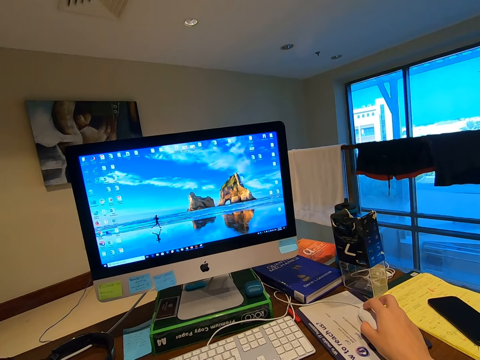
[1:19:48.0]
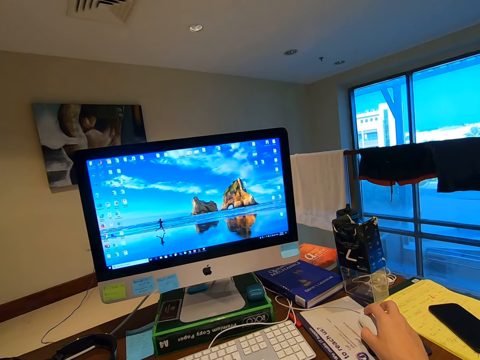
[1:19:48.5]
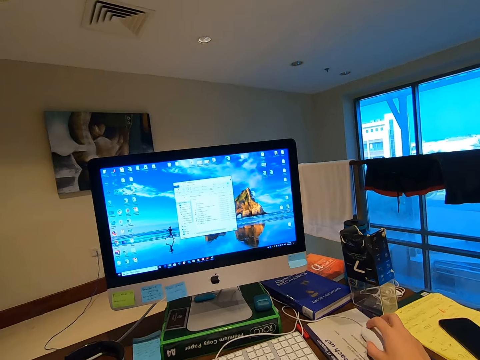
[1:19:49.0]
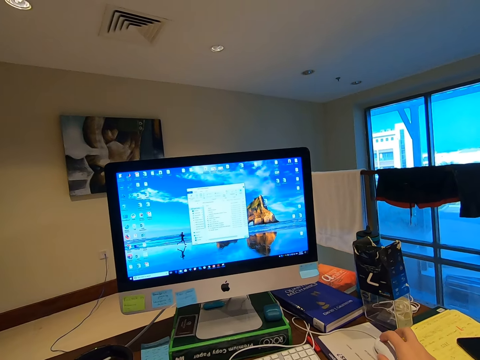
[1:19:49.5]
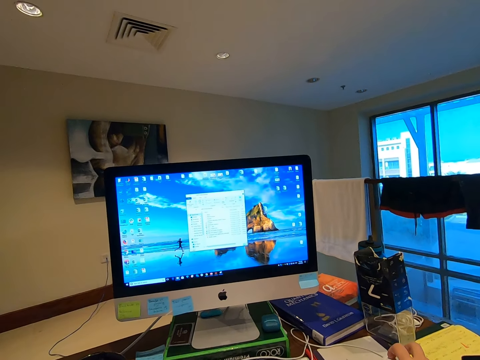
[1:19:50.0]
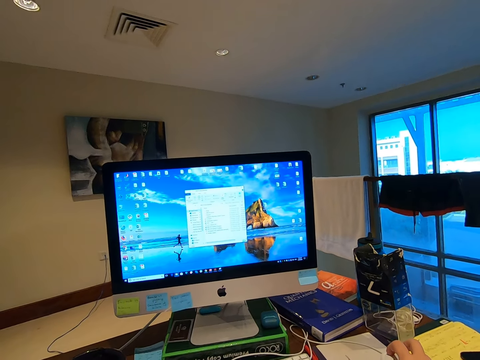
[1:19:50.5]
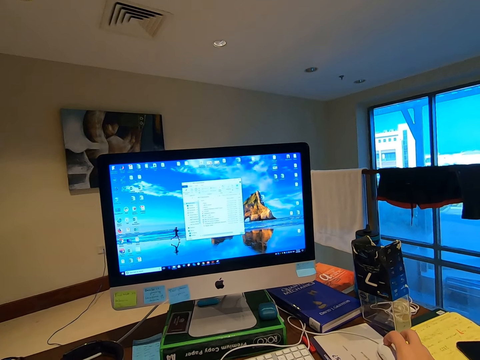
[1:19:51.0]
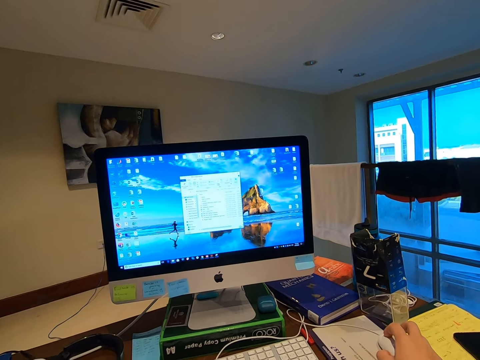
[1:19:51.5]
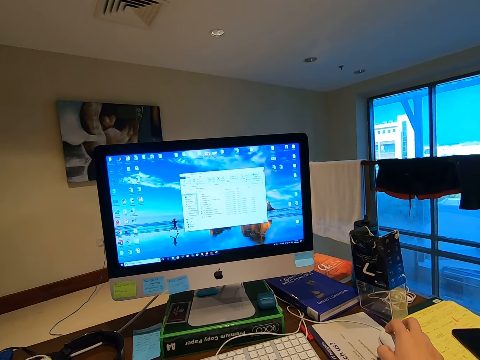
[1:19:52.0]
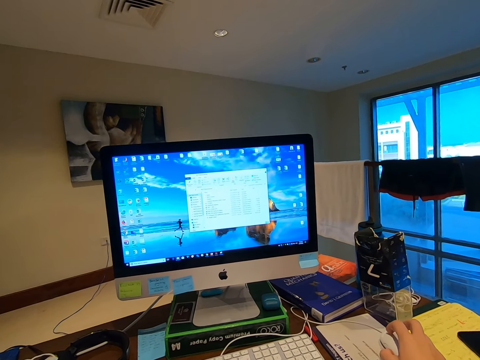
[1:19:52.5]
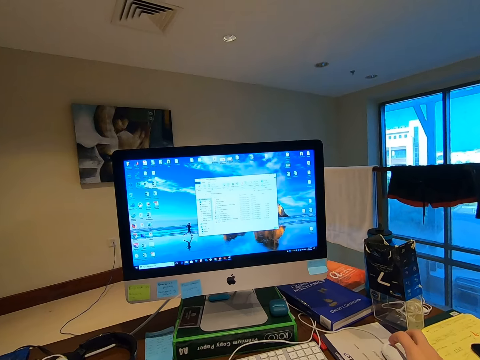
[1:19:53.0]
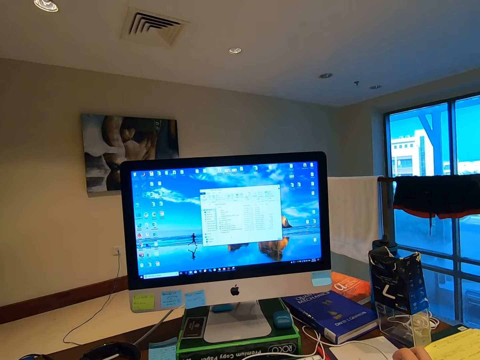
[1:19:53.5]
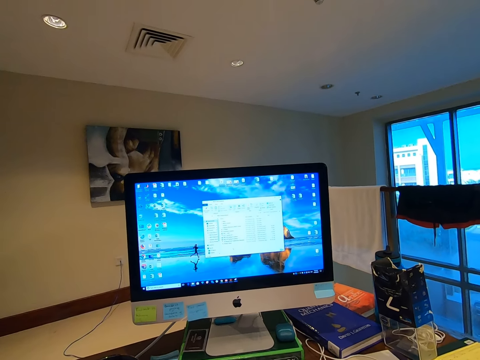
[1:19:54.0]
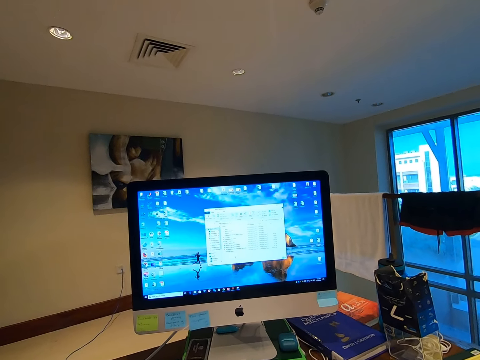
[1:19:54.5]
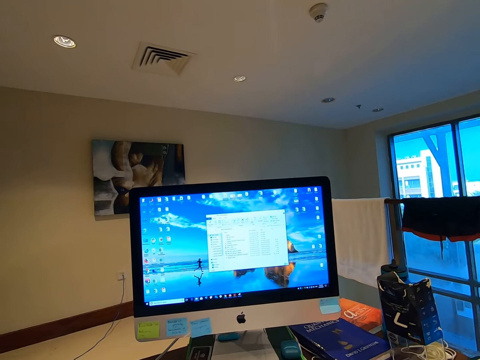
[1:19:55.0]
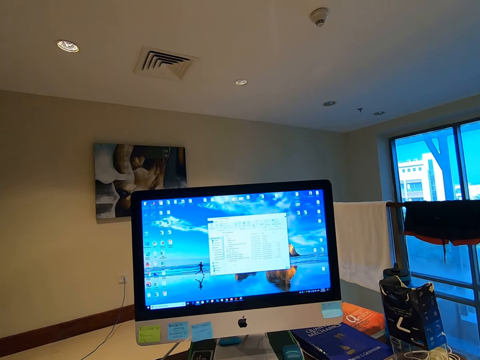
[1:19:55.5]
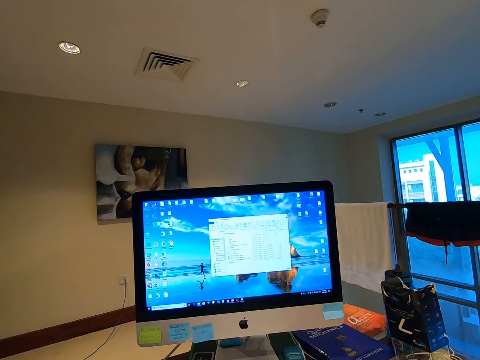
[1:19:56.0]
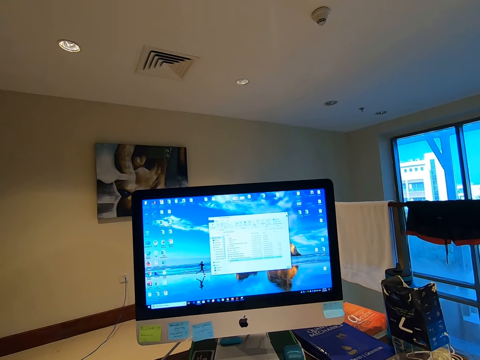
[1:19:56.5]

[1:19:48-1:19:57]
The camera wearer opens an application. They navigate the application with the mouse.

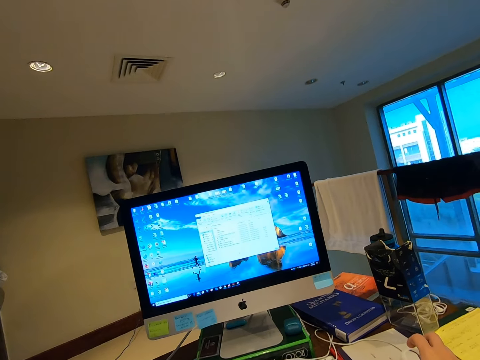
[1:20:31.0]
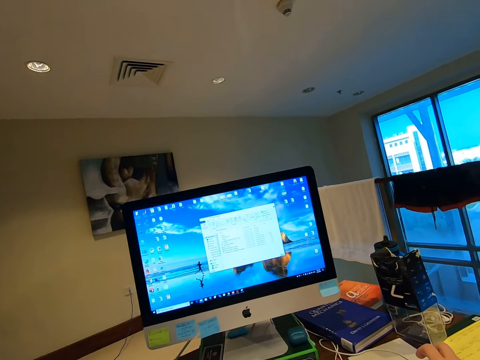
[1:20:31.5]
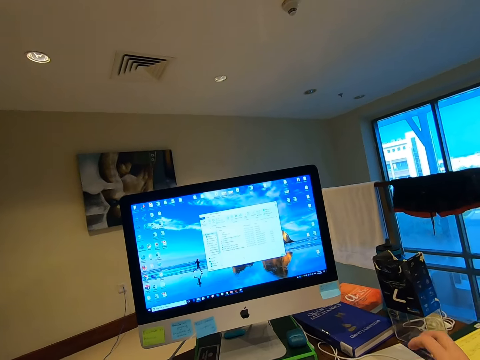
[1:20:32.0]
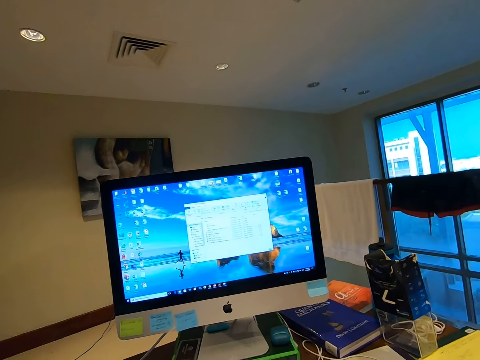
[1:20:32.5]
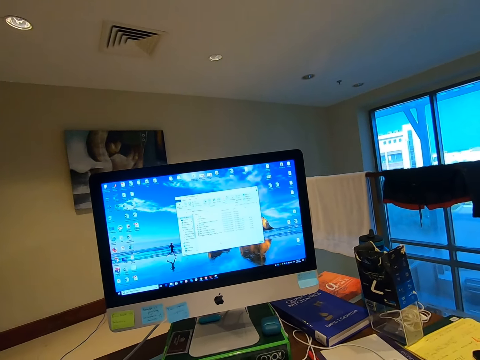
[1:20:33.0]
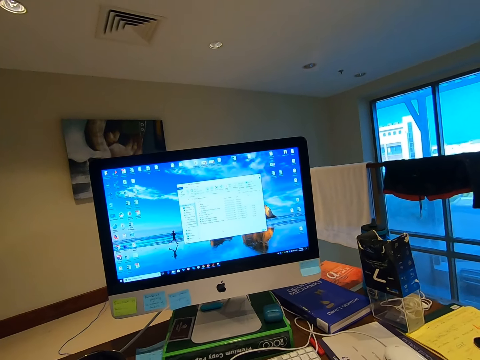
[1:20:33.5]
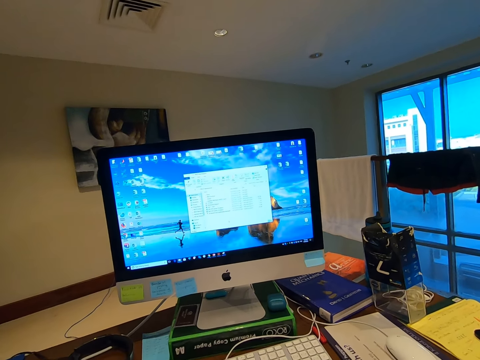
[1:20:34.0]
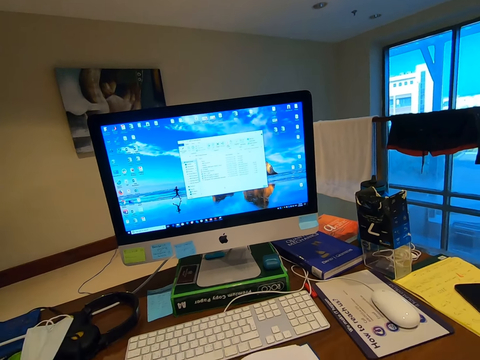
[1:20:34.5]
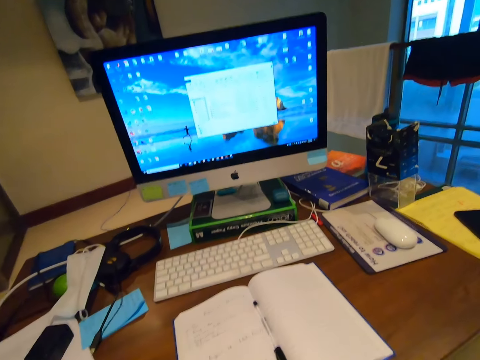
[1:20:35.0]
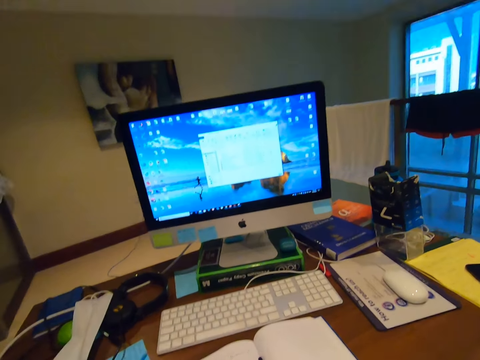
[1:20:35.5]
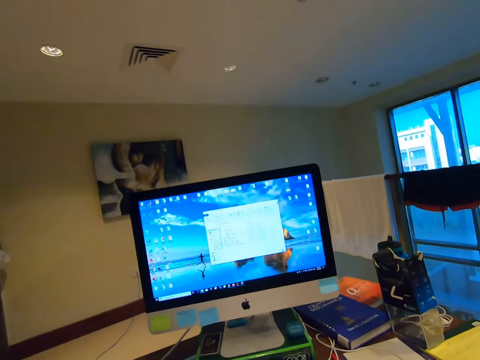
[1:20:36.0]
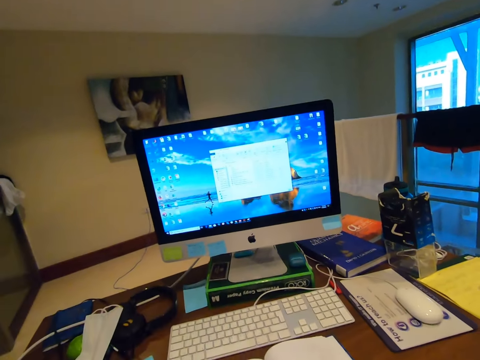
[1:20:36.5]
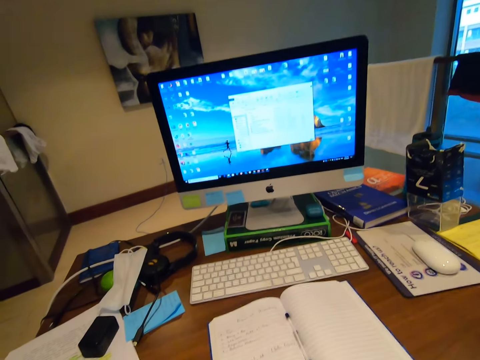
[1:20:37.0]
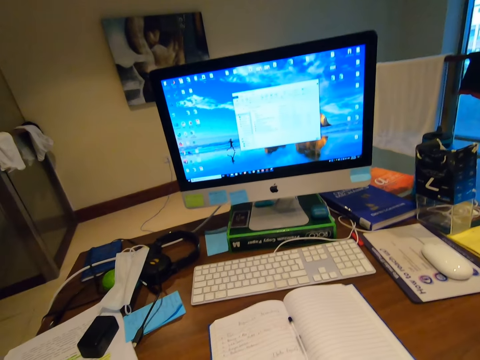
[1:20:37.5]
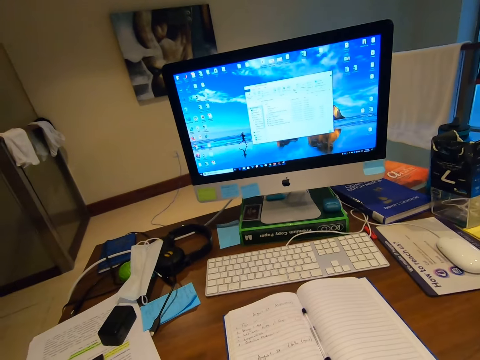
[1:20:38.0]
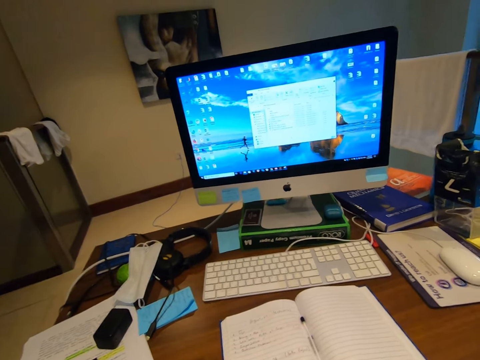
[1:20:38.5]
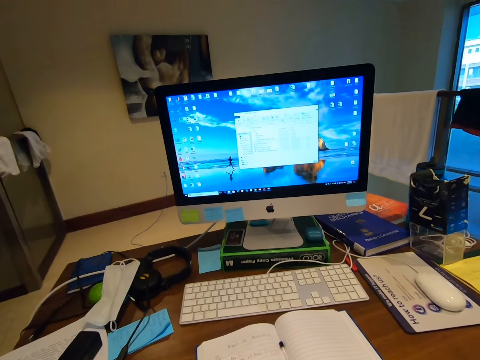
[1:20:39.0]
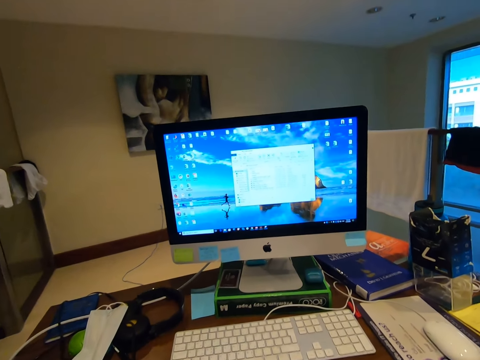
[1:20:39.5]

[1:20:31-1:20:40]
The camera wearer adjusts the camera. They look at the monitor.
